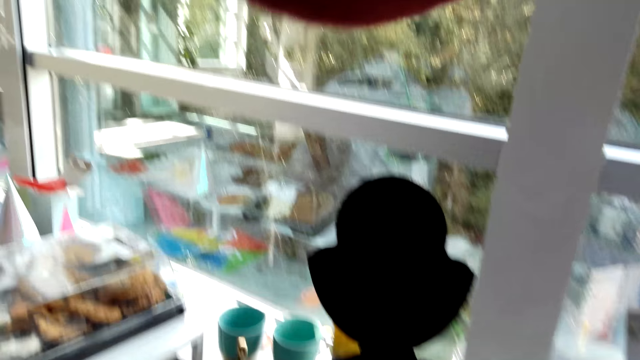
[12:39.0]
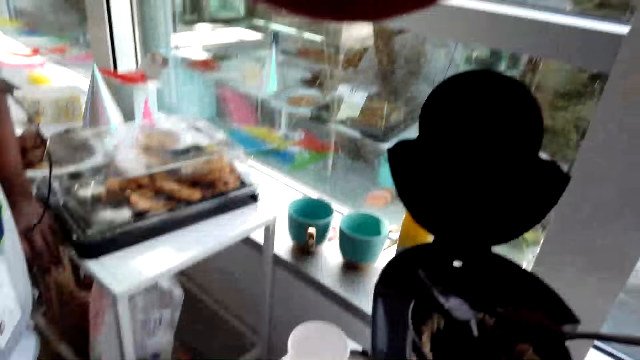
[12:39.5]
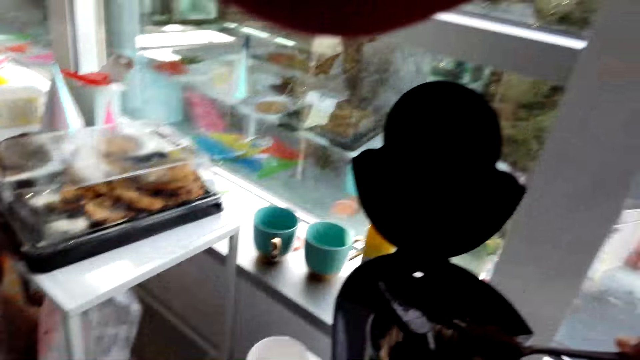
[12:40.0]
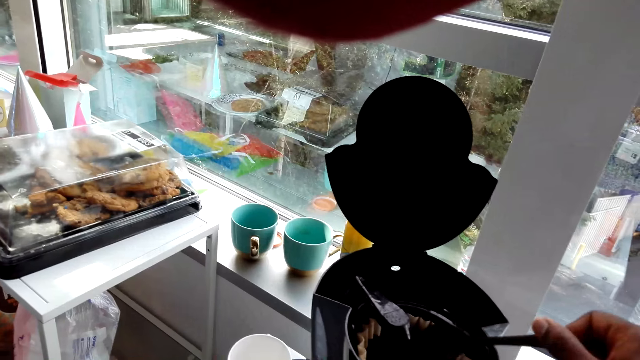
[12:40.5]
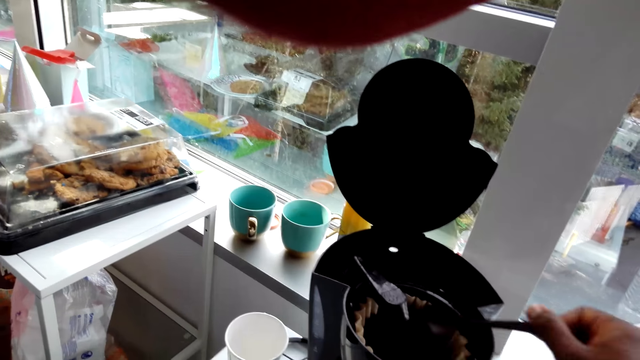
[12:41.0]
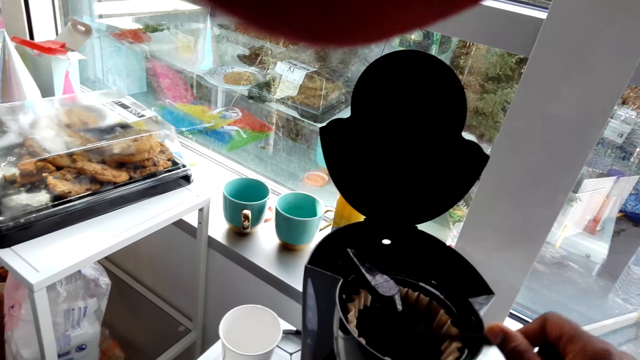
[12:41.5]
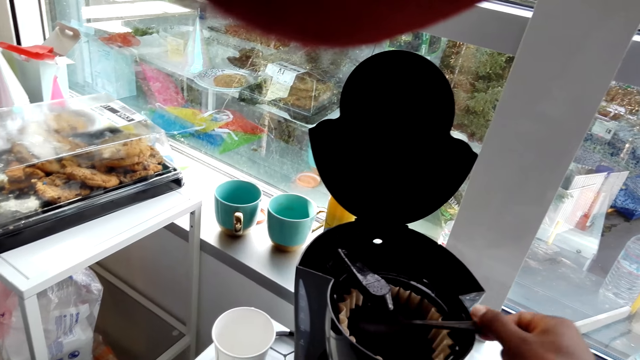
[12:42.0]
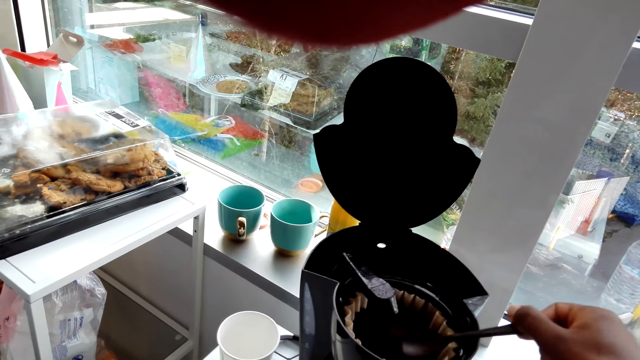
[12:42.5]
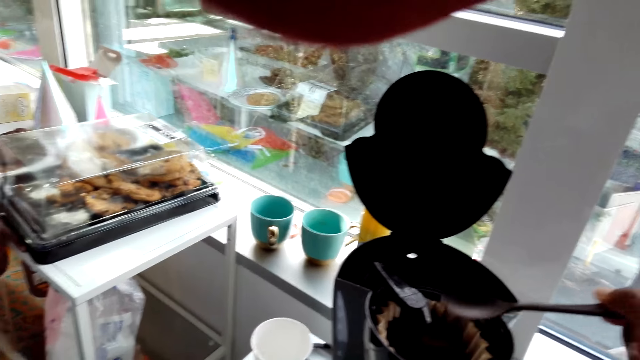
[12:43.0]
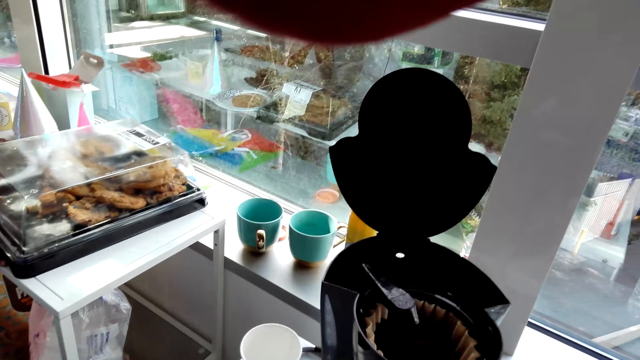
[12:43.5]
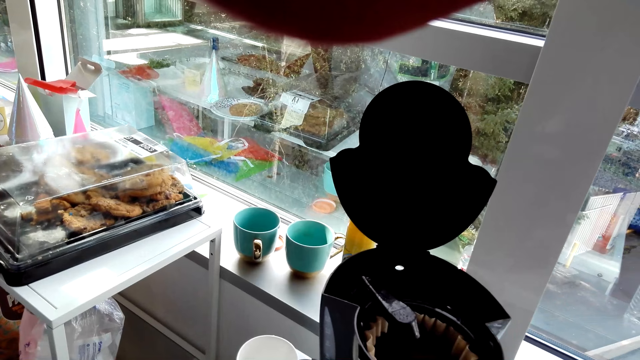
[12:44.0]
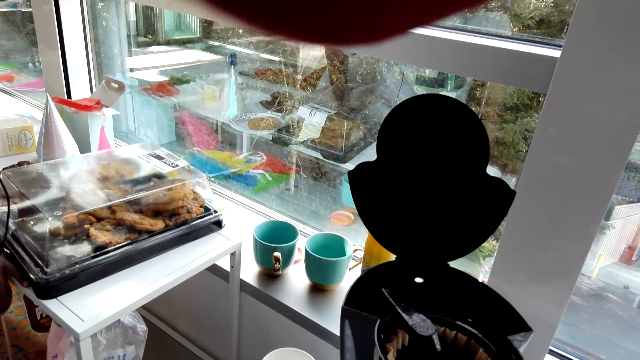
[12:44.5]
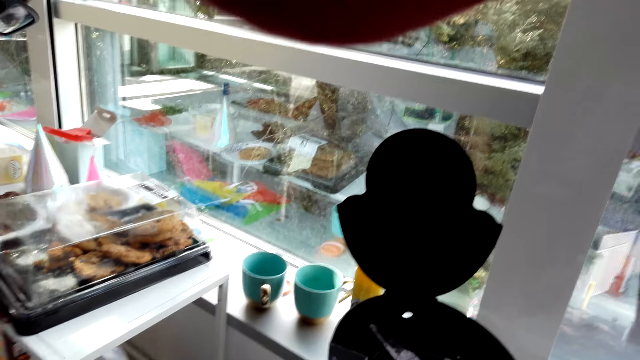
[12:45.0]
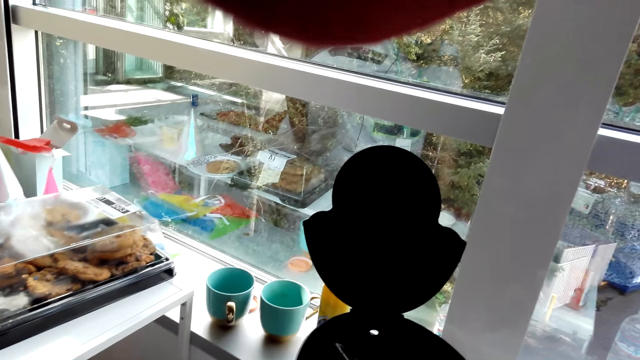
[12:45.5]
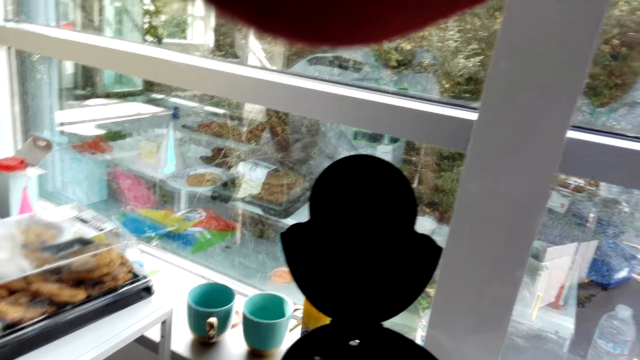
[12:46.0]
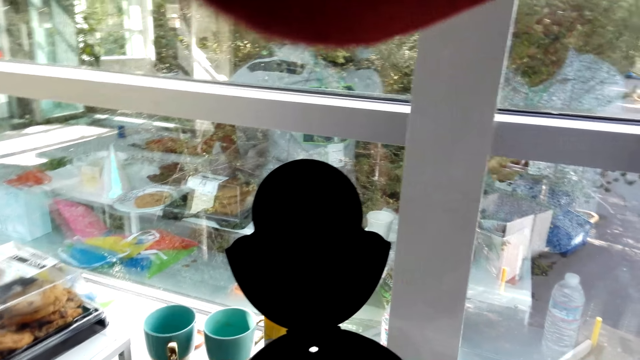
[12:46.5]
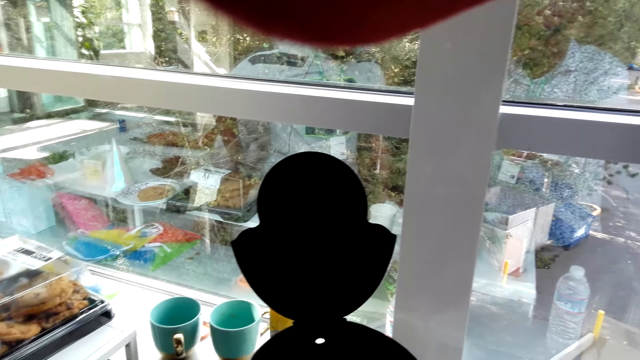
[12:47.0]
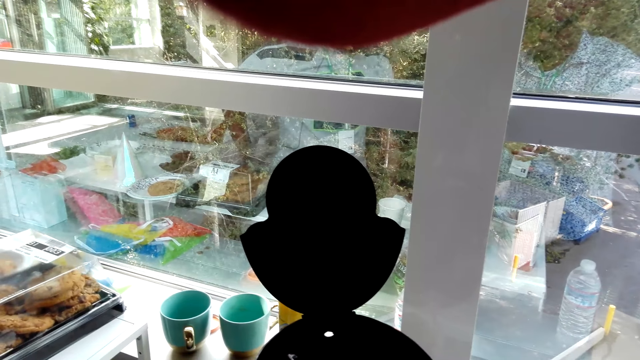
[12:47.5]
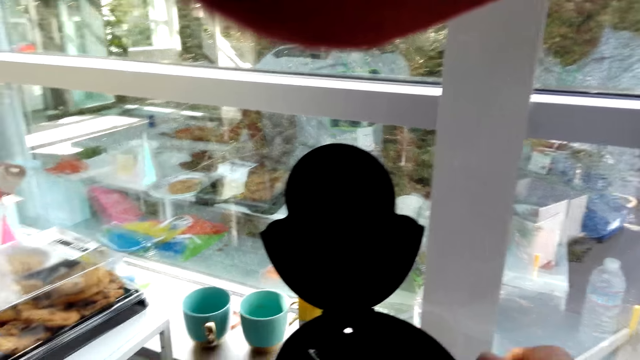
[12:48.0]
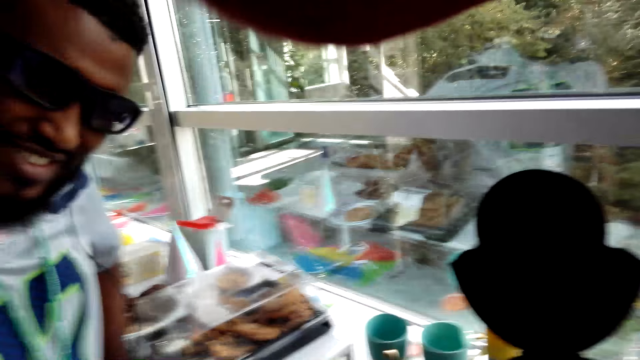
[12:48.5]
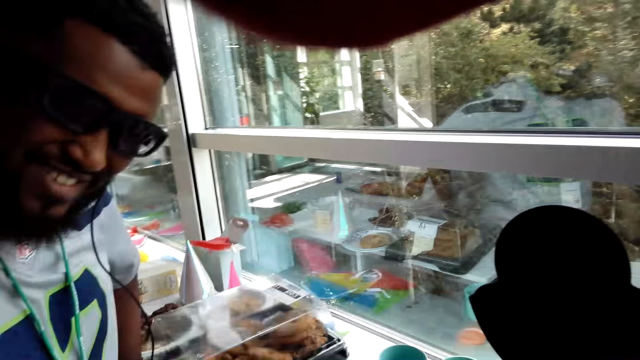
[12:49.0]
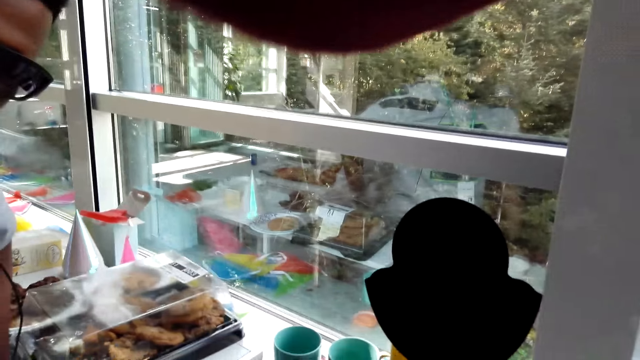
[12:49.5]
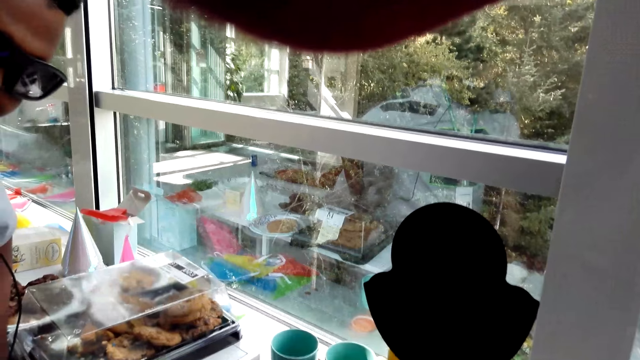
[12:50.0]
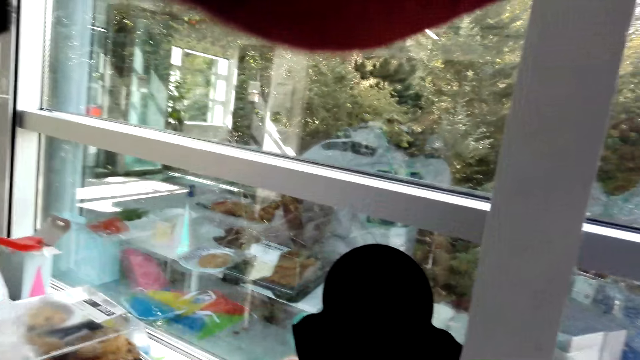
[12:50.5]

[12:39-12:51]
The camera wearer holds a spoon. They touch the spoon. A man speaks to the camera wearer.

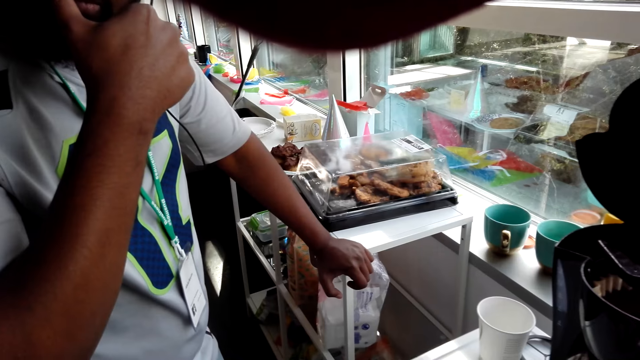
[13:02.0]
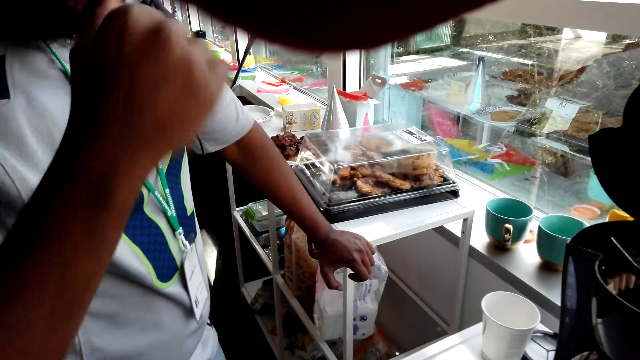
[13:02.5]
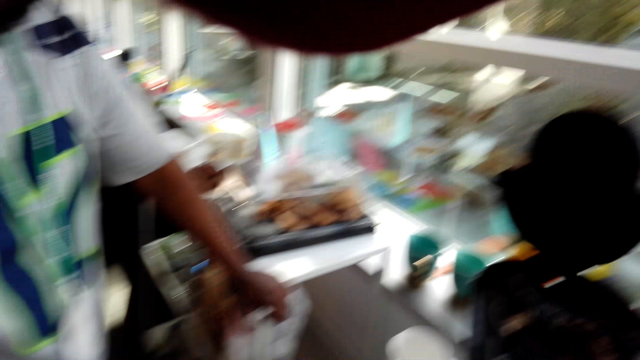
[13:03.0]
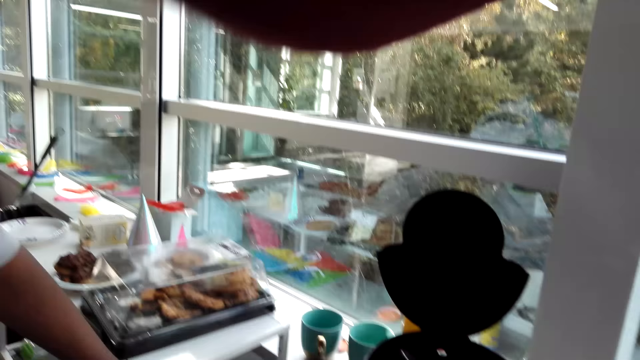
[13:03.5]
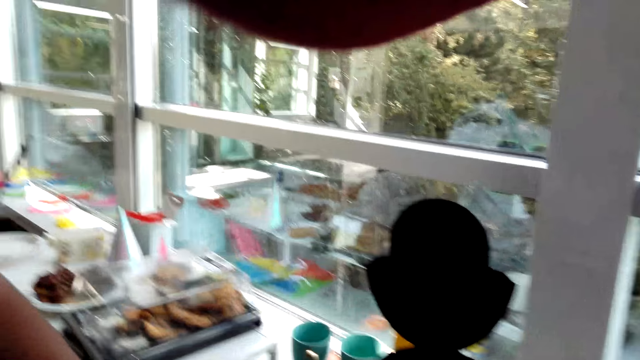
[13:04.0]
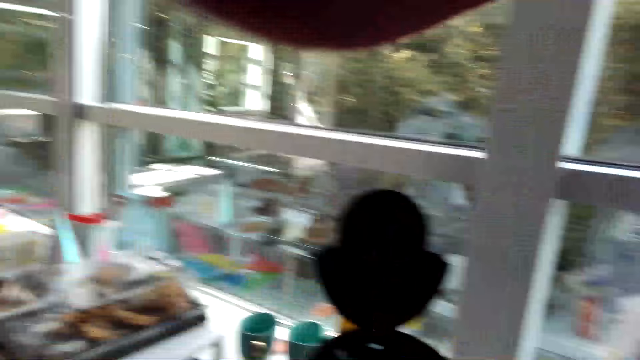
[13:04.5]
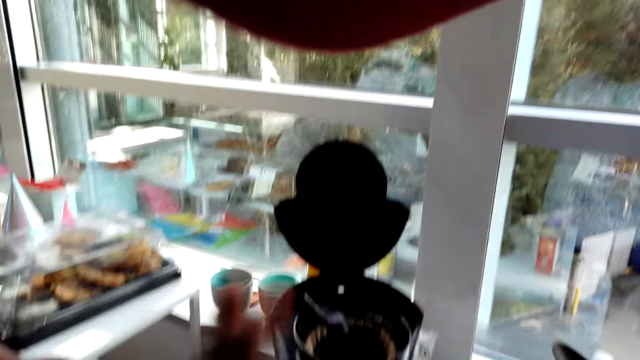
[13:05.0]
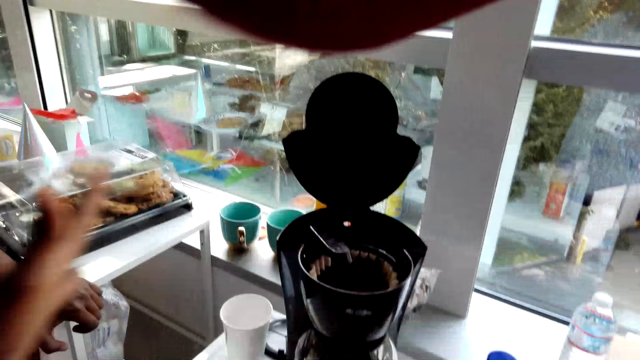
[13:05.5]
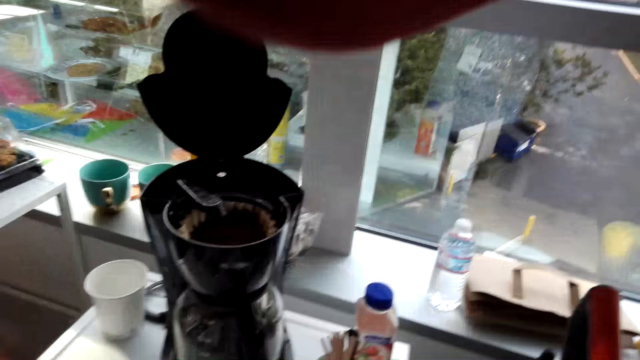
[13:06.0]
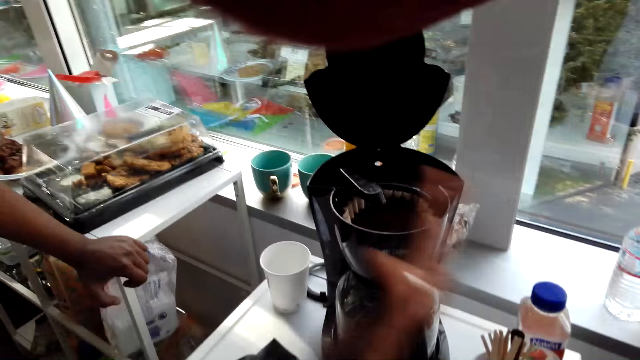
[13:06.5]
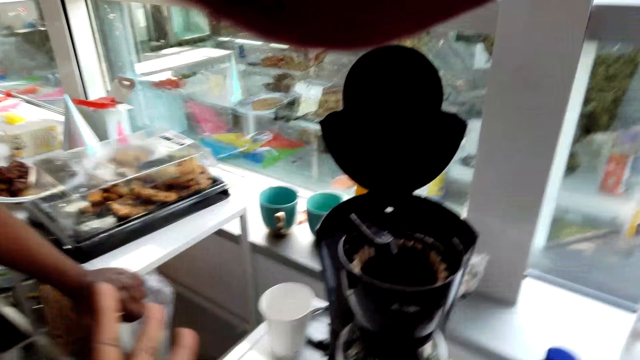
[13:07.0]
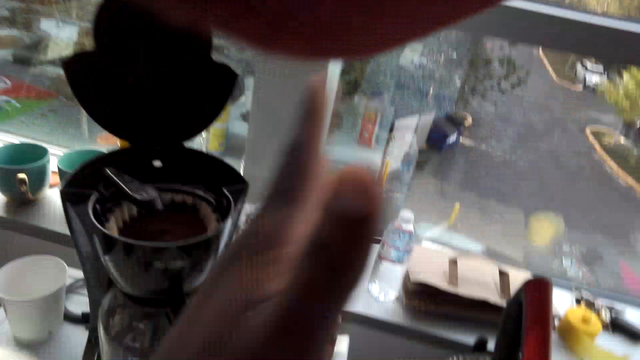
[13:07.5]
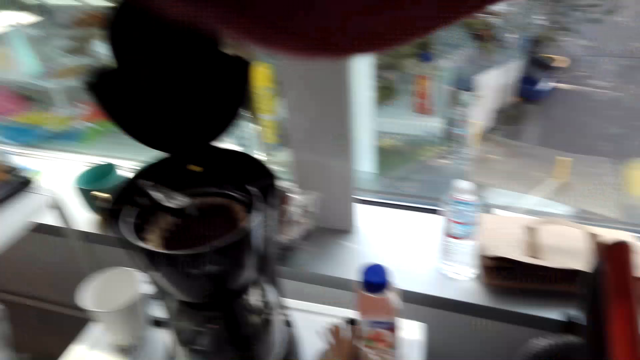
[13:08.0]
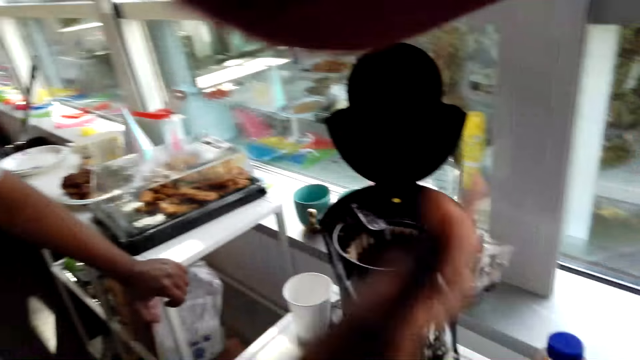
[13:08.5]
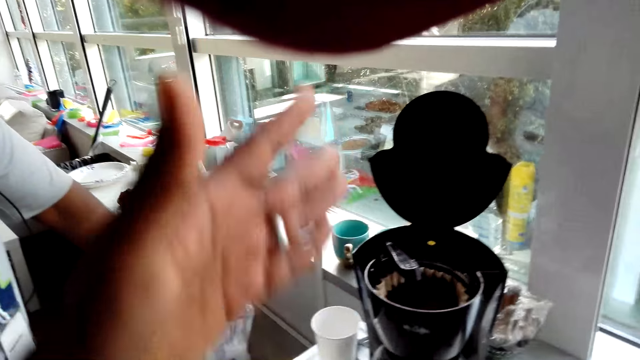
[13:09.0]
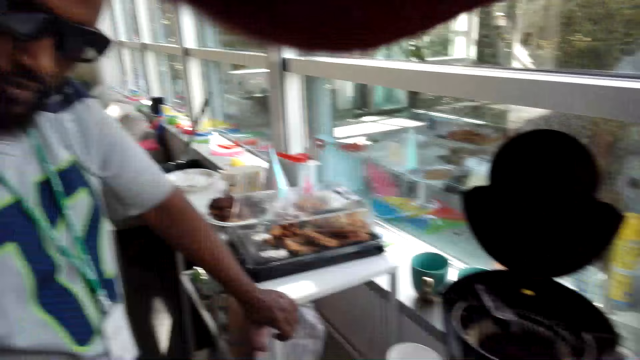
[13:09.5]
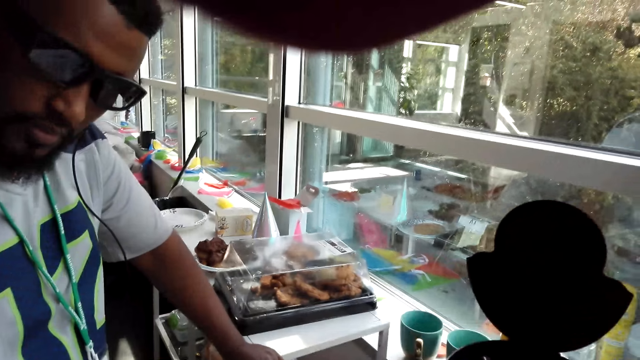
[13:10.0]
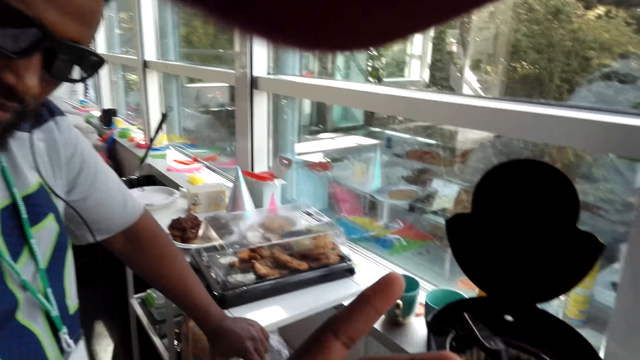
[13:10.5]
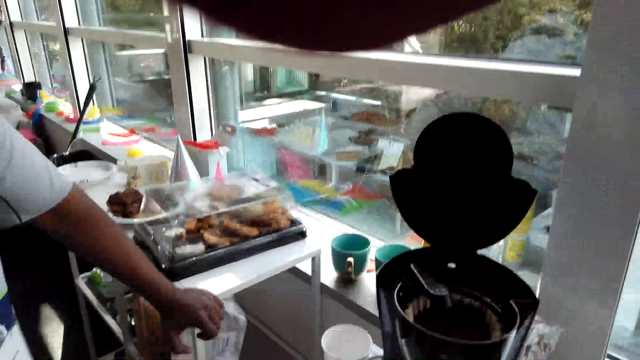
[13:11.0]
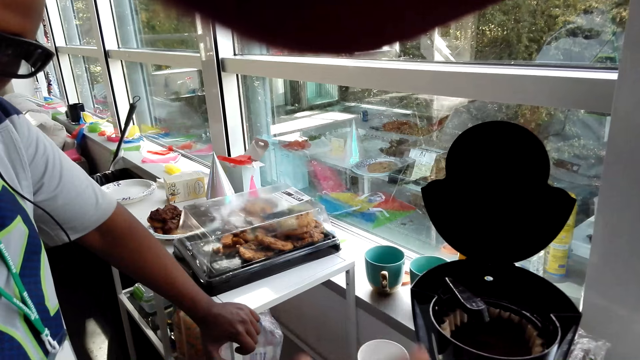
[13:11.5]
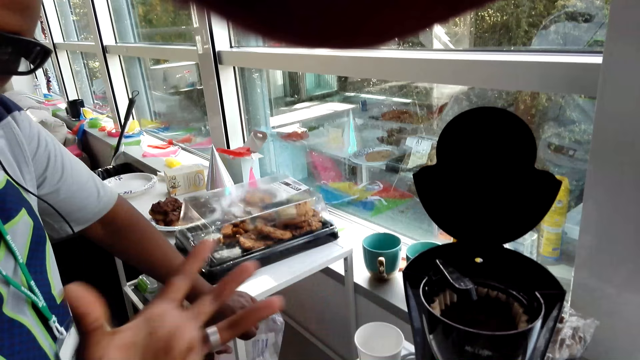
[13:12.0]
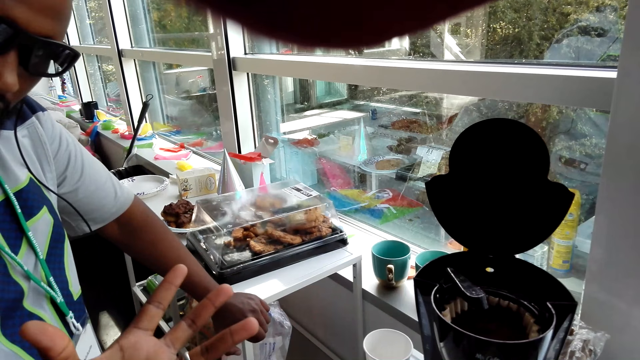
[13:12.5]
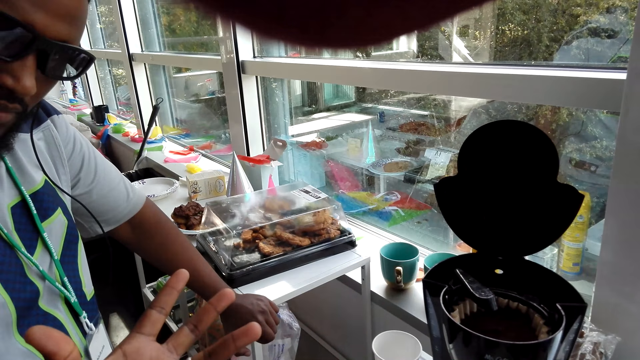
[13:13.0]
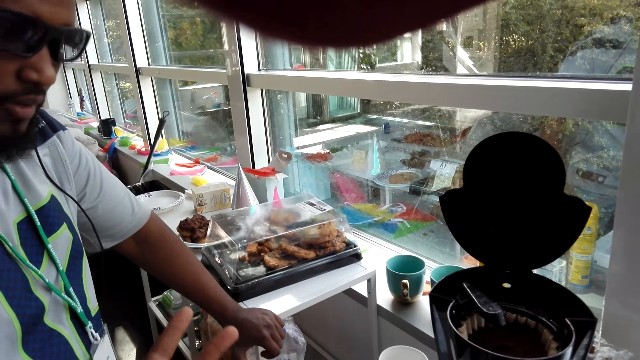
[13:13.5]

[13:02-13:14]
A man touches the body. The camera wearer communicates to the man. The man touches the mouth. The camera wearer watches the background. They raise a hand up.
